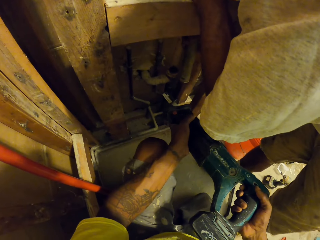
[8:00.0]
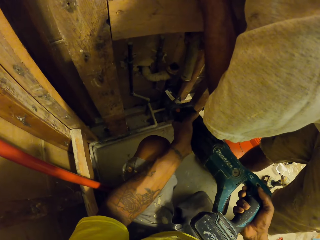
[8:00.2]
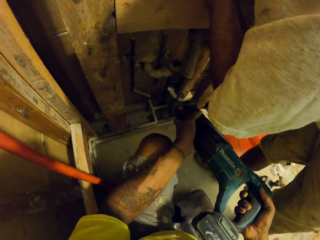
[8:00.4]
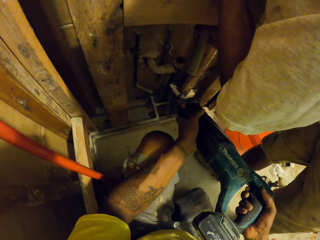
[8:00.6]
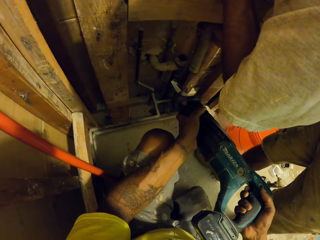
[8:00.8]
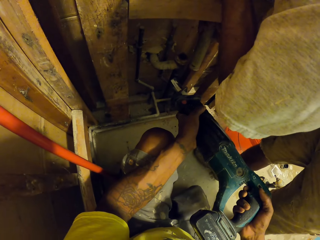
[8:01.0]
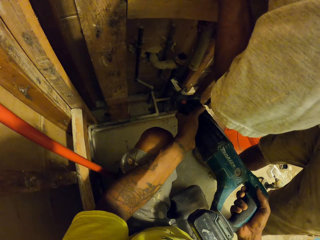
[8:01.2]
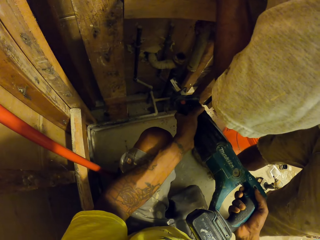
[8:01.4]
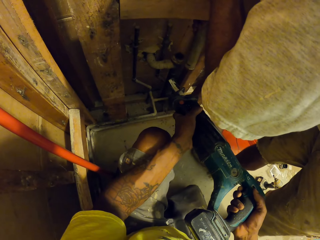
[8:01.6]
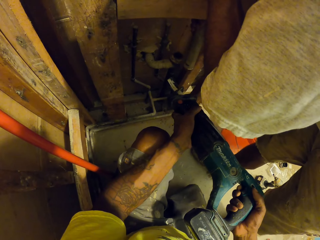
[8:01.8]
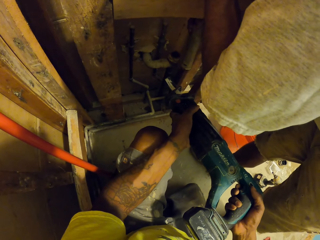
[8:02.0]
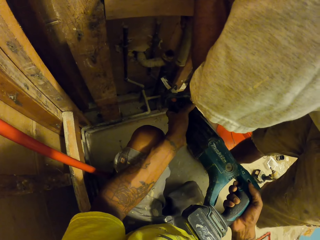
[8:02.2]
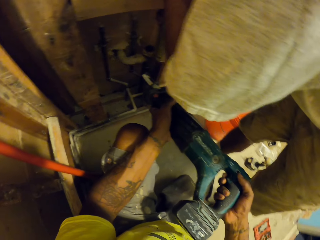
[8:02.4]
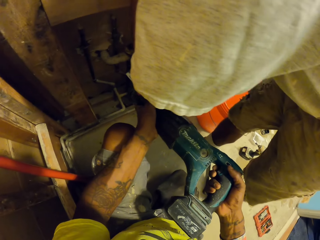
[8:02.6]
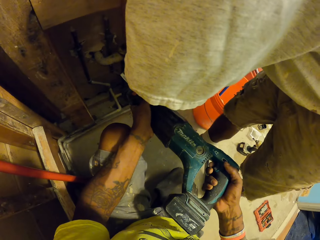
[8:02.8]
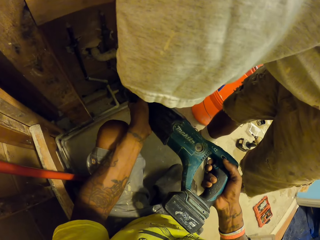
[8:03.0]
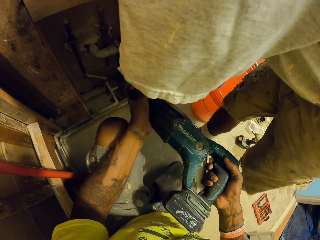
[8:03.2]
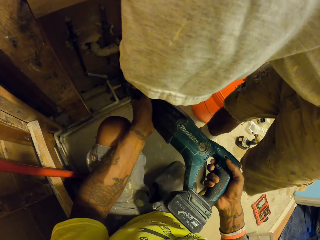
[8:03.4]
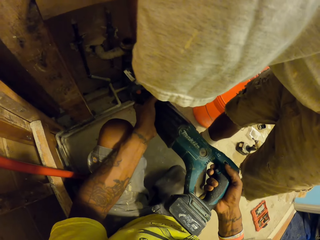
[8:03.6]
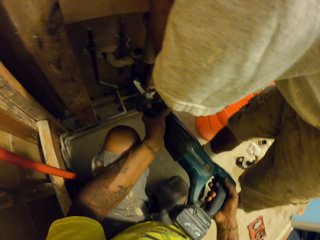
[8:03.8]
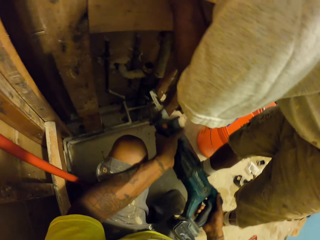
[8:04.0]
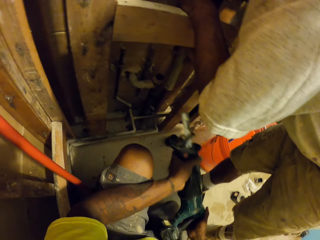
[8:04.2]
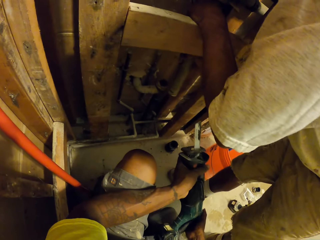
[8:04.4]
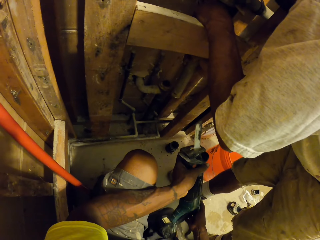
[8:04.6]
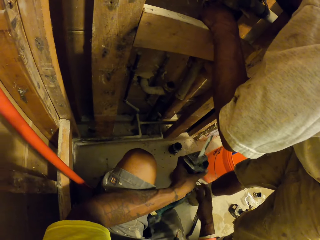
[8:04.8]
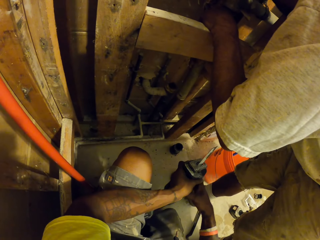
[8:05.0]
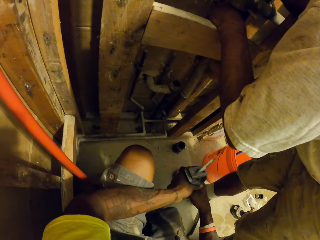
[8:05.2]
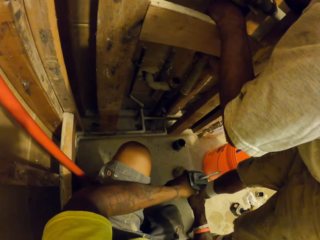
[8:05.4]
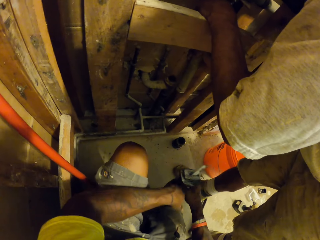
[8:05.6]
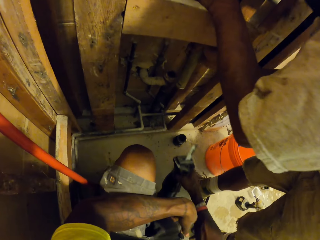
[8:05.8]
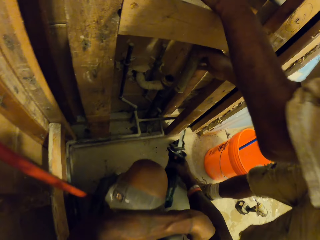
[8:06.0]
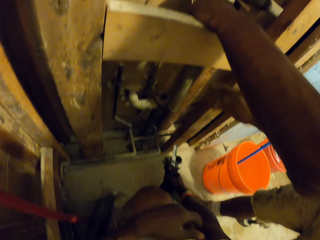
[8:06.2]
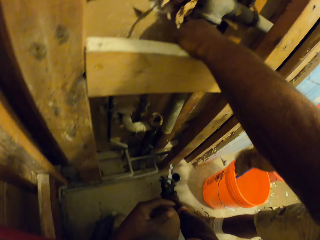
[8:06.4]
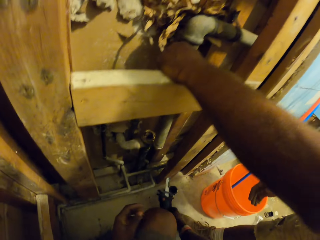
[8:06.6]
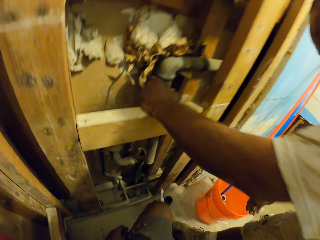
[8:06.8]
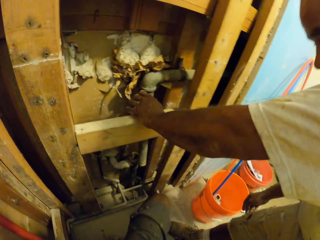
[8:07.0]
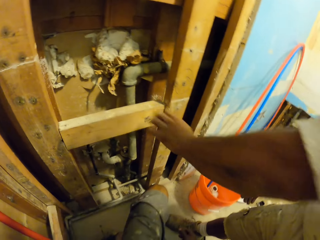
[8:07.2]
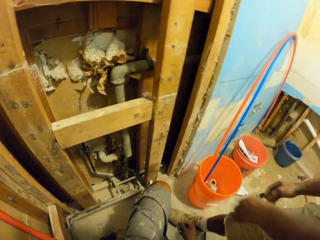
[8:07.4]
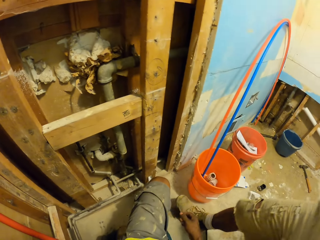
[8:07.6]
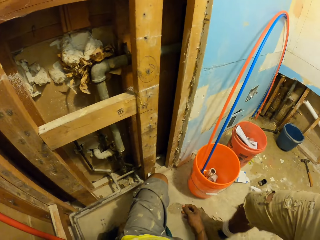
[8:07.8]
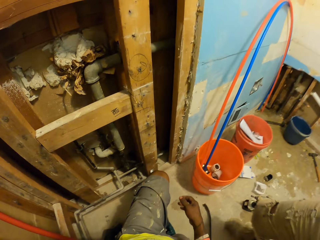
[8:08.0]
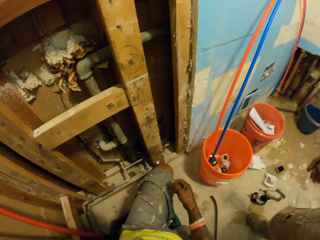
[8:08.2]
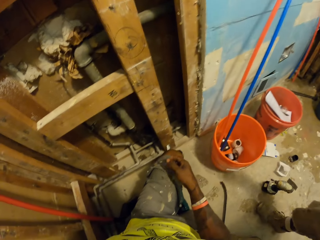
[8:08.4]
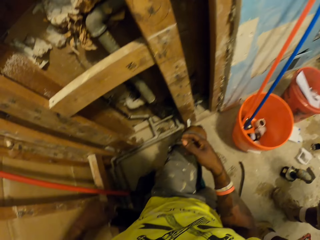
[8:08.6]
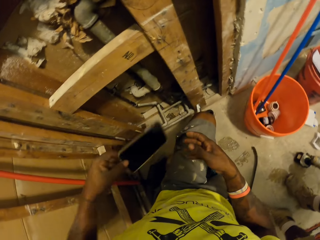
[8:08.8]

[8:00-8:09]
The camera wearer pulls the water pipe. They drop the reciprocating saw on the floor with both hands. A man removes his left hand from the pipe on the wall.

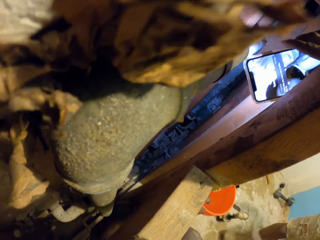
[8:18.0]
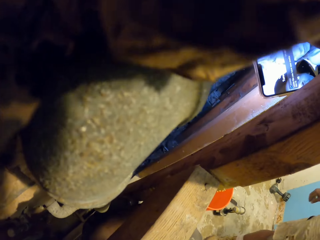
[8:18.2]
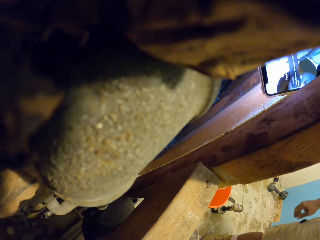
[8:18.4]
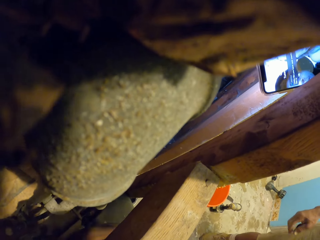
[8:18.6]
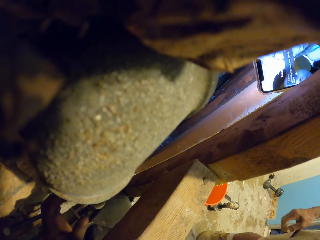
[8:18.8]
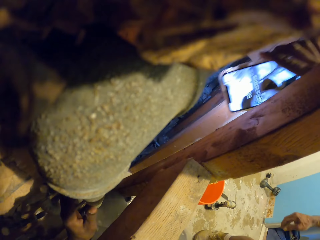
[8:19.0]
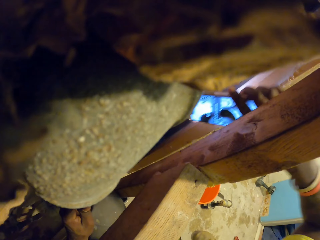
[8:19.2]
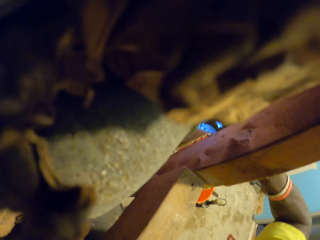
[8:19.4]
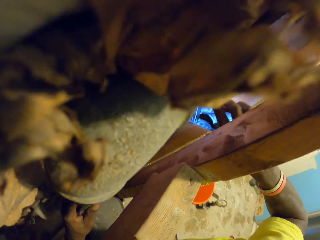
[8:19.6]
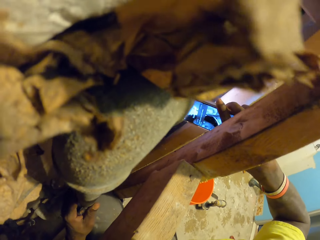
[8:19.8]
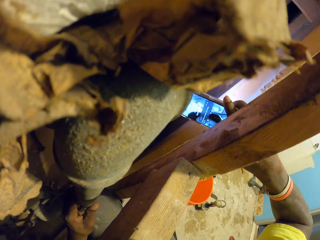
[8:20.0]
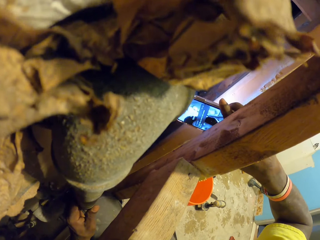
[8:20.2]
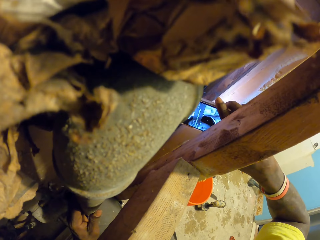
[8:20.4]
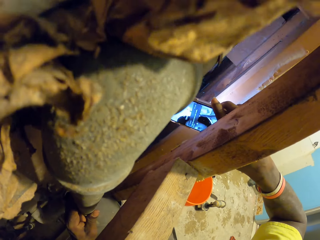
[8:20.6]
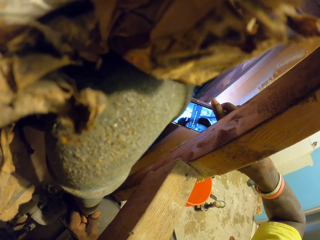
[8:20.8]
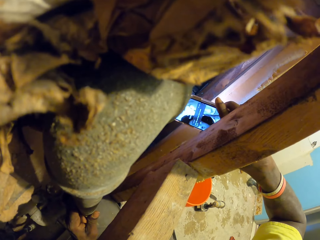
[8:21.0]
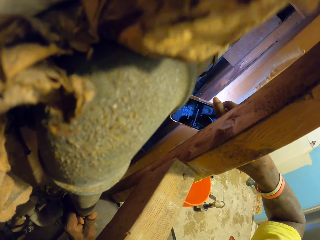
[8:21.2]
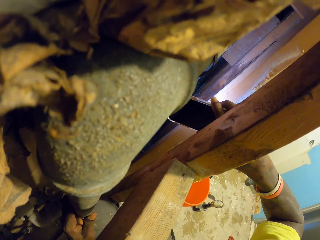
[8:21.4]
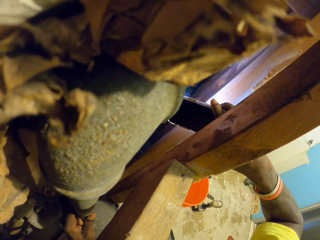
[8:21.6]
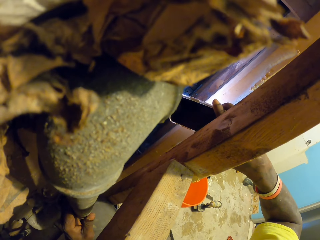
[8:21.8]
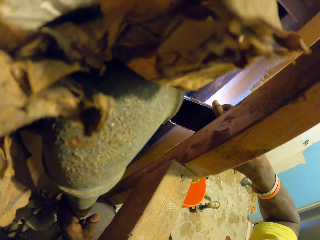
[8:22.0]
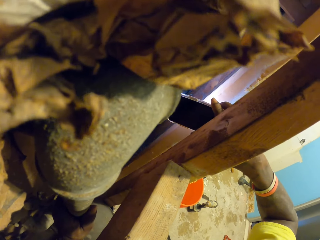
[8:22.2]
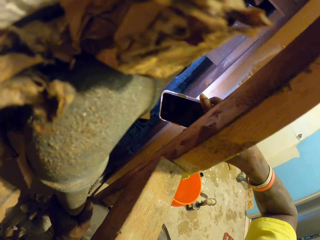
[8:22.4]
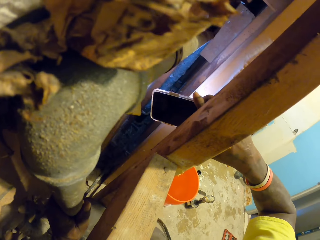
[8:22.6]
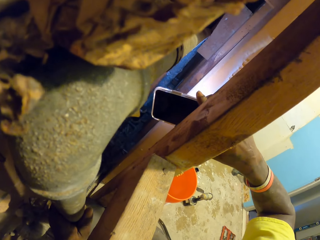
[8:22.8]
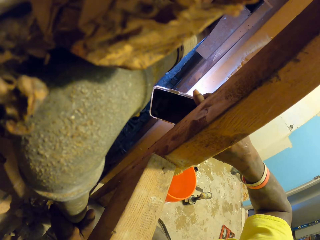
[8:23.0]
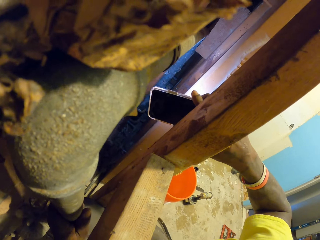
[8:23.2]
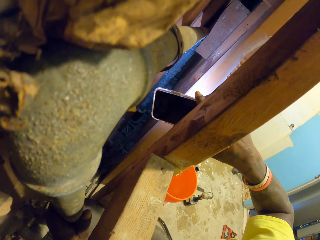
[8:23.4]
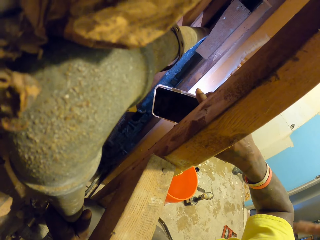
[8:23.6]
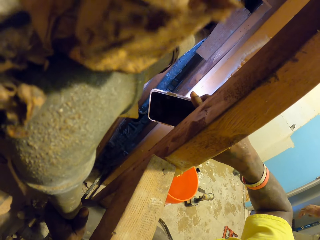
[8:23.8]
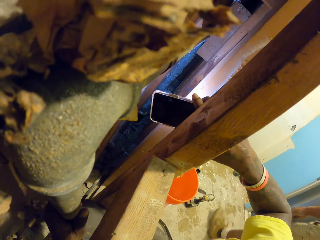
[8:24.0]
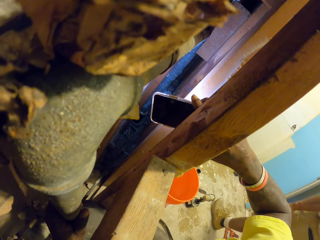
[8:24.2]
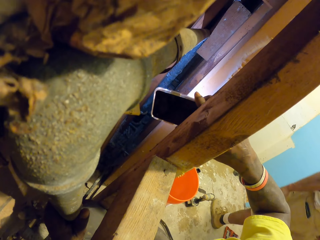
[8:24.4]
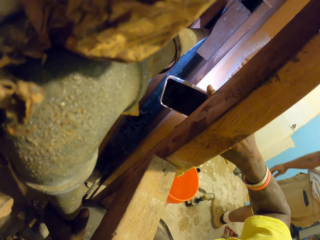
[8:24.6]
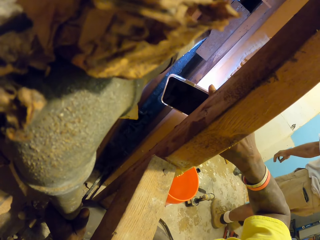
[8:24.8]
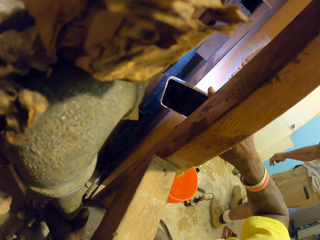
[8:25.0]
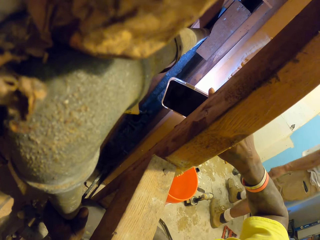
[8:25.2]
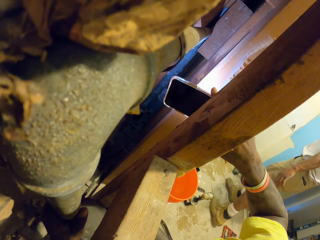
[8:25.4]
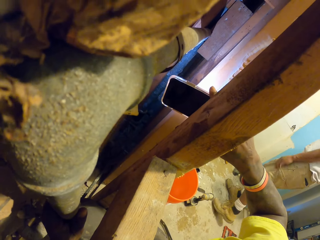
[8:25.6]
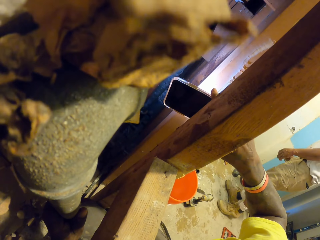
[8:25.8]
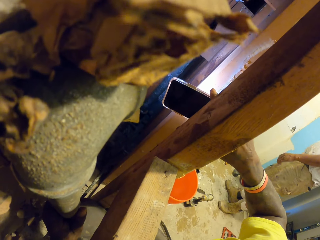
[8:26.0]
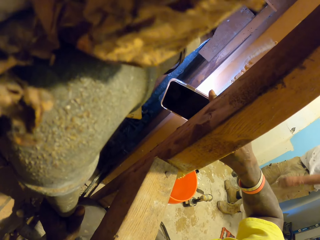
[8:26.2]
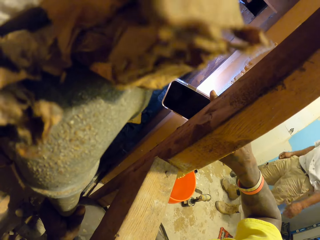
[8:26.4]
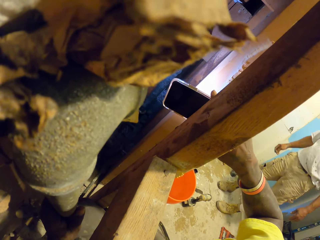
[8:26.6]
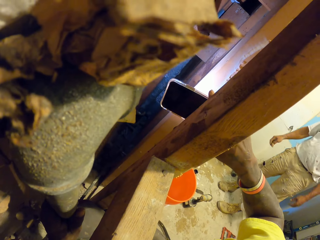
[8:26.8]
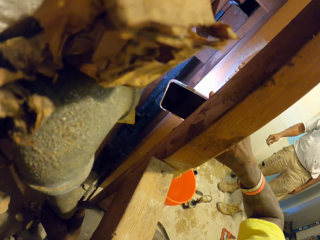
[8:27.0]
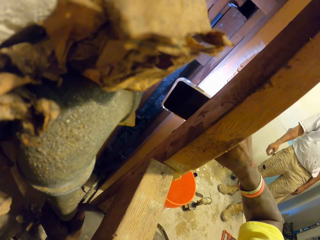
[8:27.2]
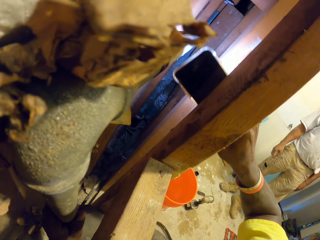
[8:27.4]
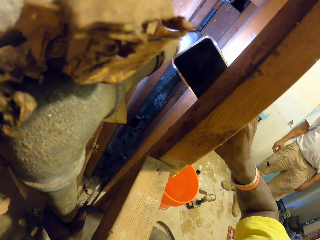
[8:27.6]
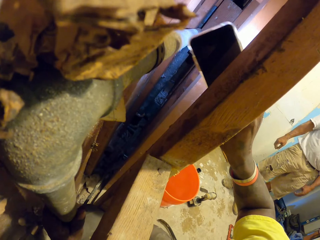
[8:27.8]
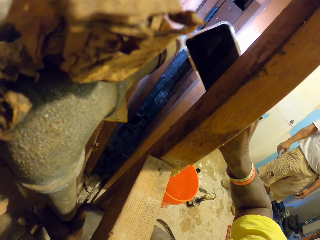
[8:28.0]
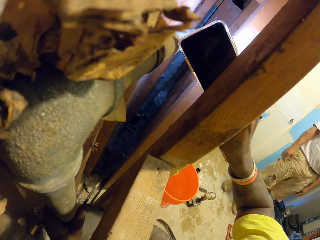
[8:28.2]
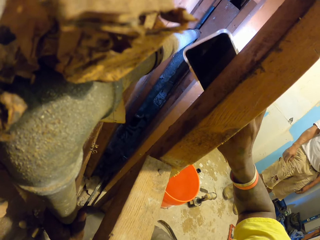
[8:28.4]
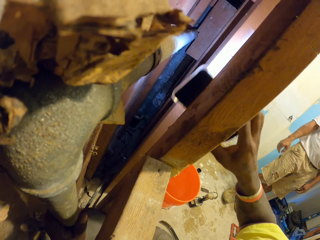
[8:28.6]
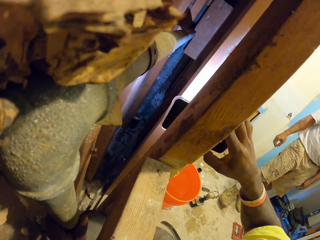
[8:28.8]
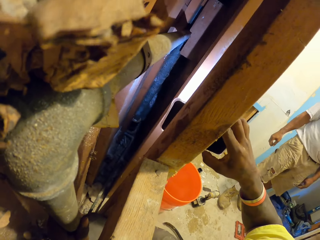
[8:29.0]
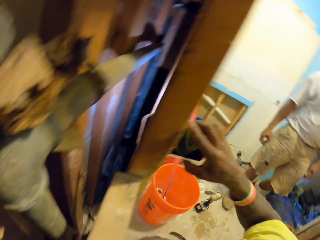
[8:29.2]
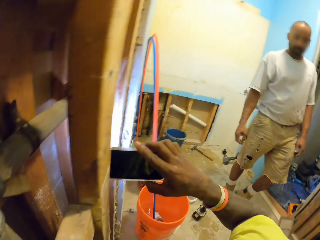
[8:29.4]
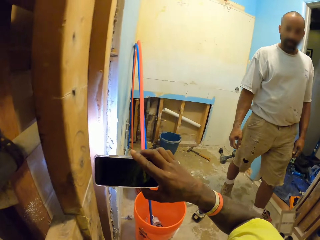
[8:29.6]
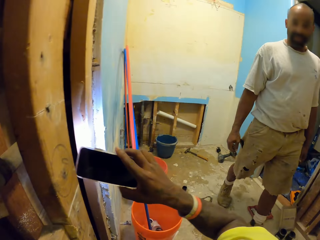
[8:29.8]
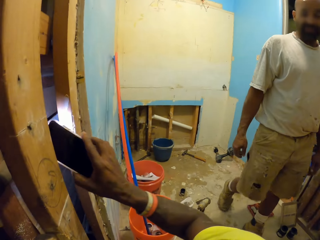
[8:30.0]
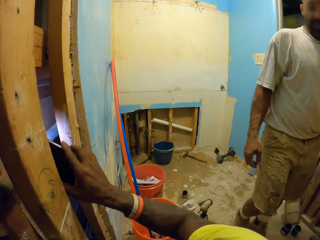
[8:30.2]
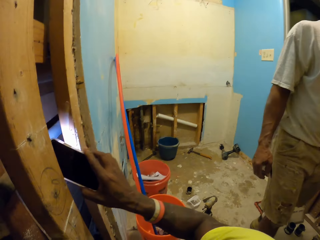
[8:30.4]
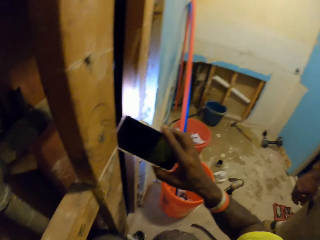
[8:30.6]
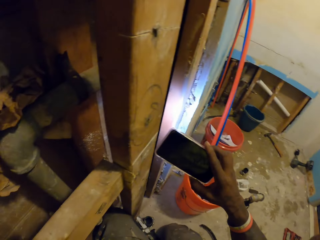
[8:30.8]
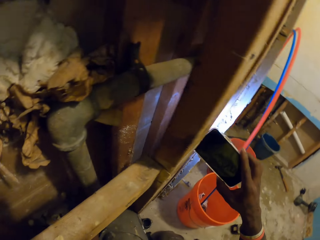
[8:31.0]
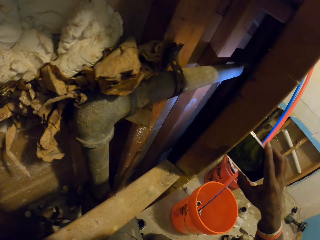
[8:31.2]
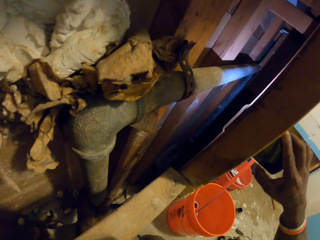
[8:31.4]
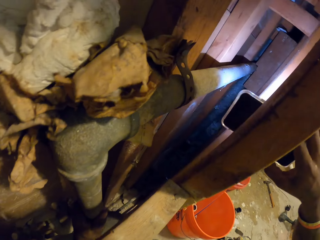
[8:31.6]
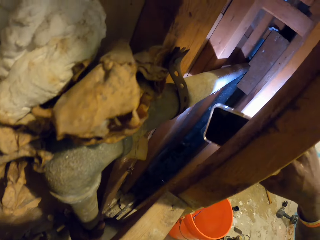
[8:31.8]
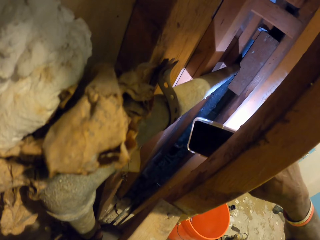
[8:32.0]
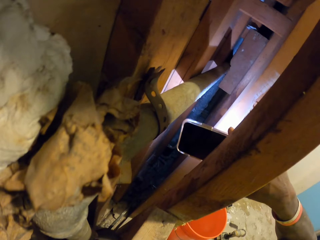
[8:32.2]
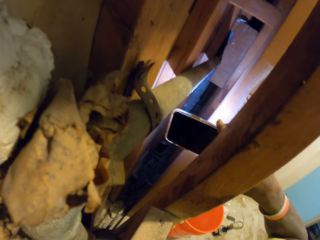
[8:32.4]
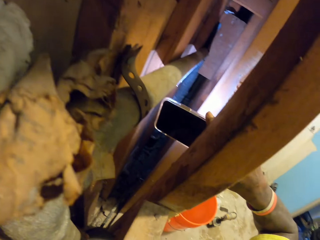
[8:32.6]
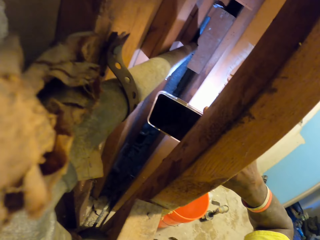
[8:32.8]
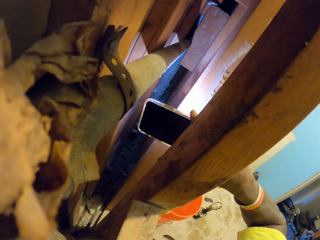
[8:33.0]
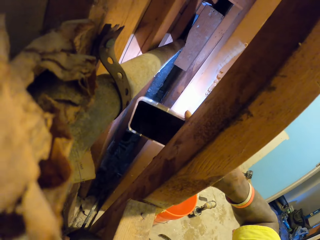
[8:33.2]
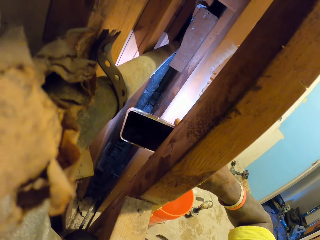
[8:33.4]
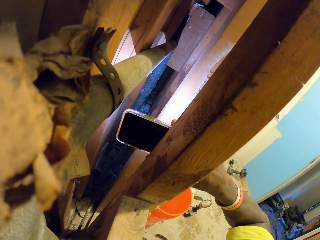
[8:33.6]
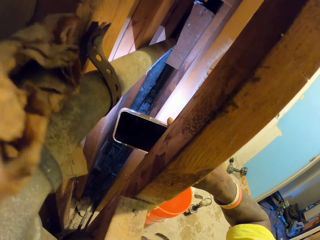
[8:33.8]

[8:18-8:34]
The camera wearer holds the pipe on the wall with his left hand. He pulls the water pipe. He shakes the pipe on the wall with his left hand. He looks around. He pulls the water pipe.
